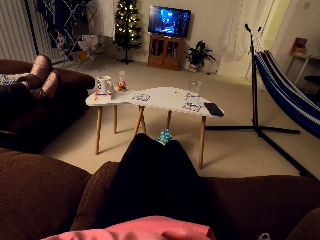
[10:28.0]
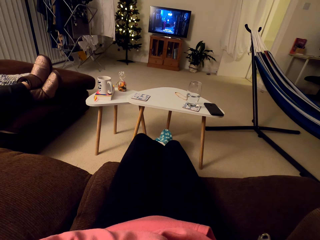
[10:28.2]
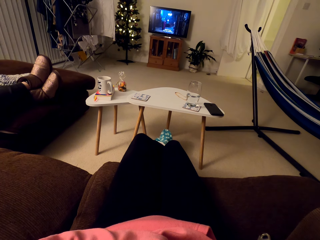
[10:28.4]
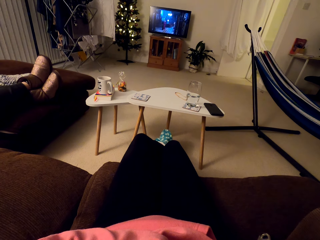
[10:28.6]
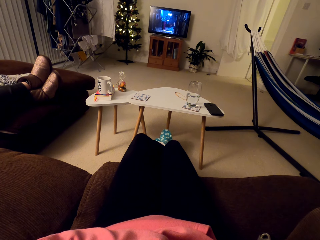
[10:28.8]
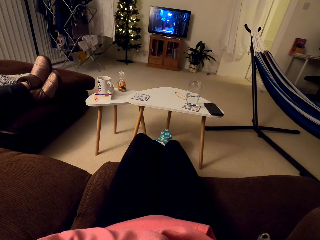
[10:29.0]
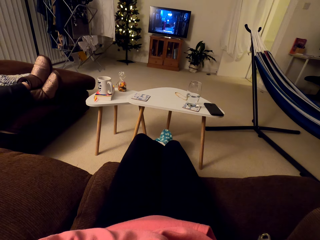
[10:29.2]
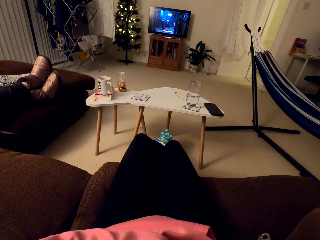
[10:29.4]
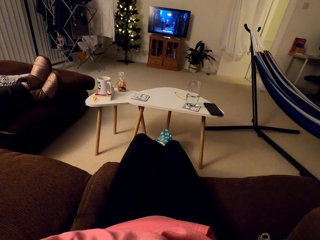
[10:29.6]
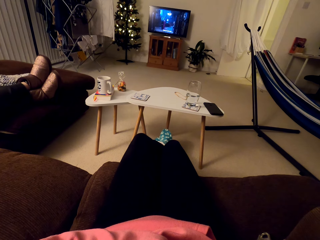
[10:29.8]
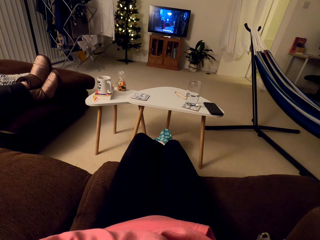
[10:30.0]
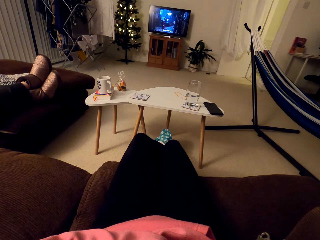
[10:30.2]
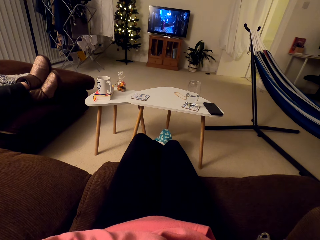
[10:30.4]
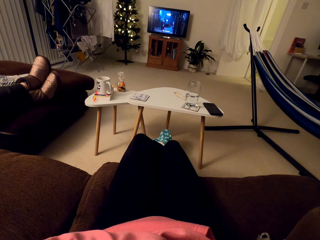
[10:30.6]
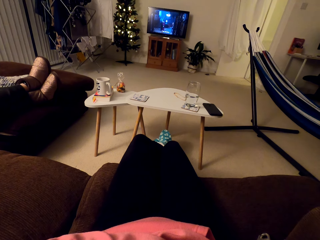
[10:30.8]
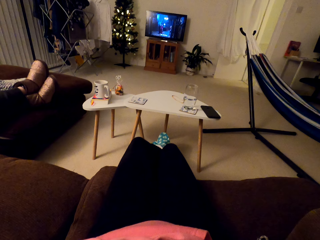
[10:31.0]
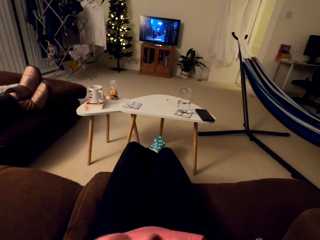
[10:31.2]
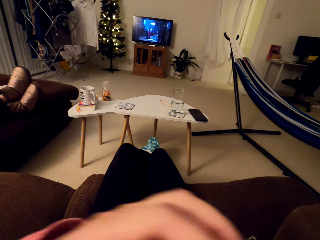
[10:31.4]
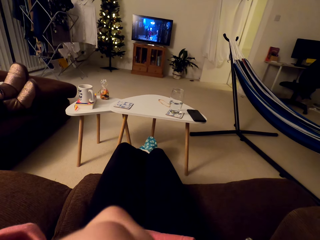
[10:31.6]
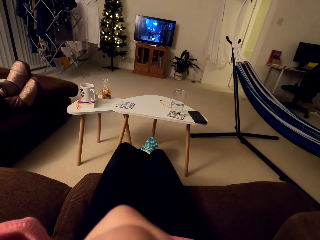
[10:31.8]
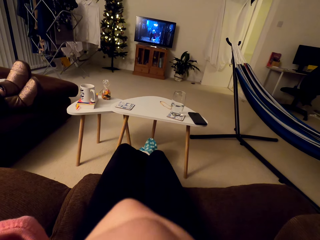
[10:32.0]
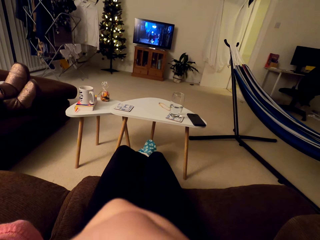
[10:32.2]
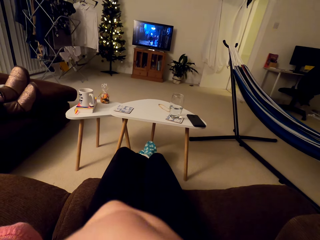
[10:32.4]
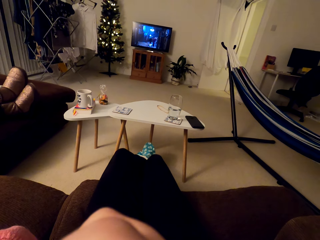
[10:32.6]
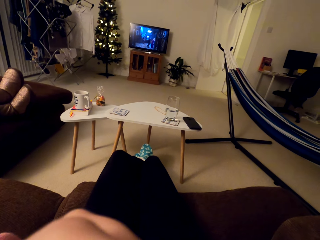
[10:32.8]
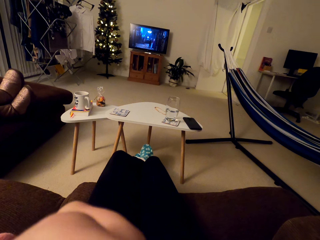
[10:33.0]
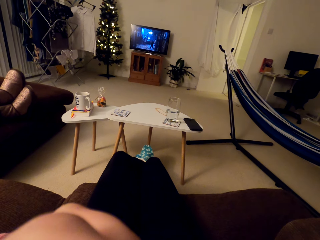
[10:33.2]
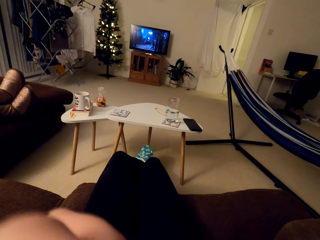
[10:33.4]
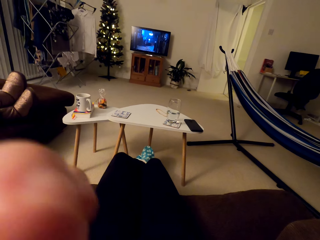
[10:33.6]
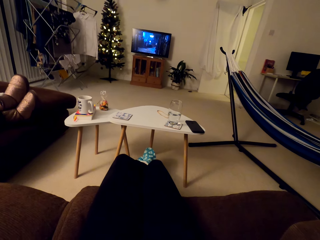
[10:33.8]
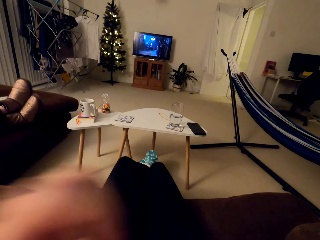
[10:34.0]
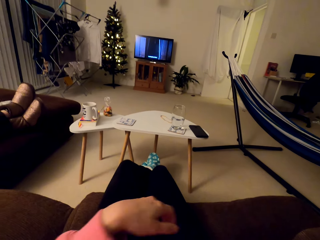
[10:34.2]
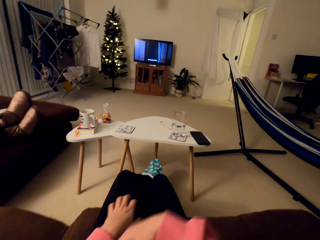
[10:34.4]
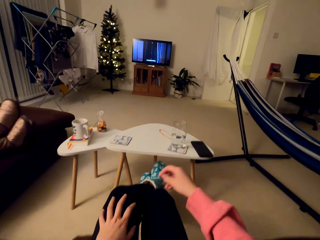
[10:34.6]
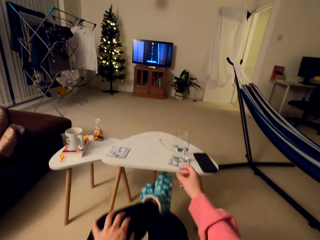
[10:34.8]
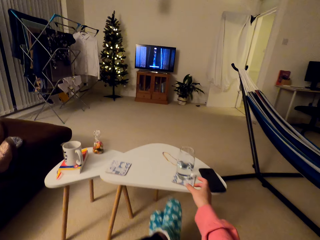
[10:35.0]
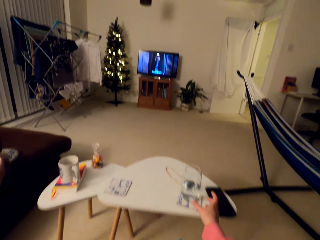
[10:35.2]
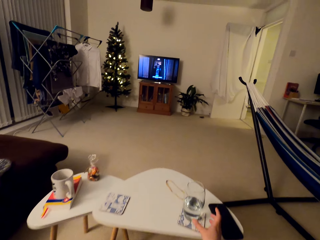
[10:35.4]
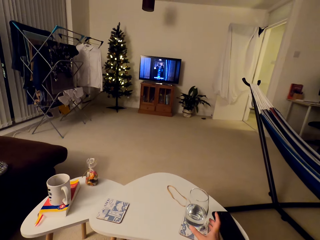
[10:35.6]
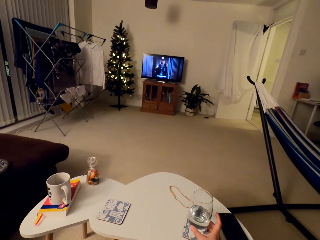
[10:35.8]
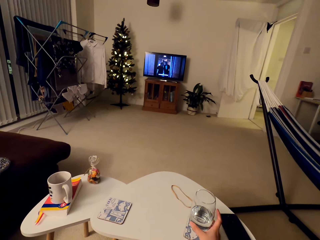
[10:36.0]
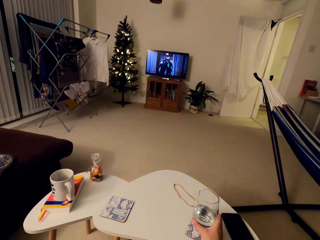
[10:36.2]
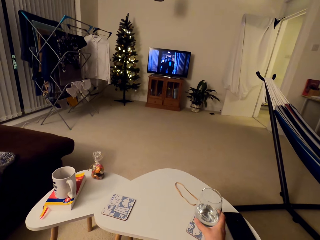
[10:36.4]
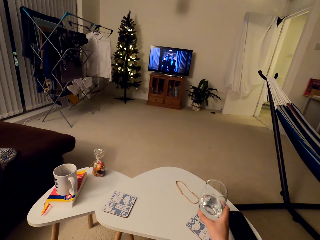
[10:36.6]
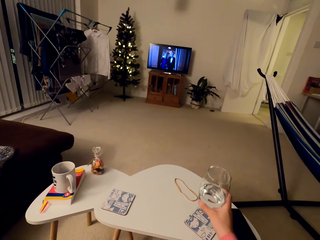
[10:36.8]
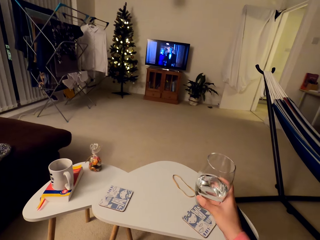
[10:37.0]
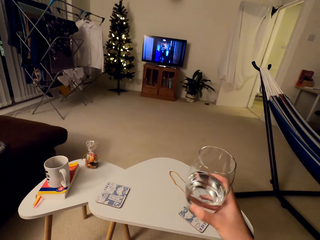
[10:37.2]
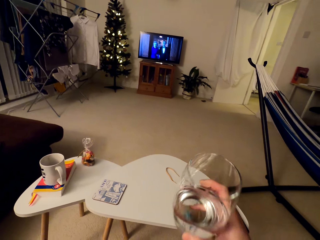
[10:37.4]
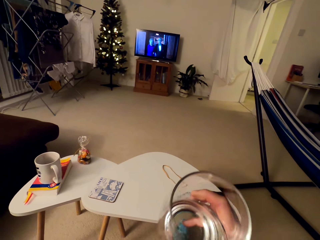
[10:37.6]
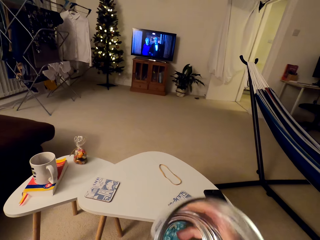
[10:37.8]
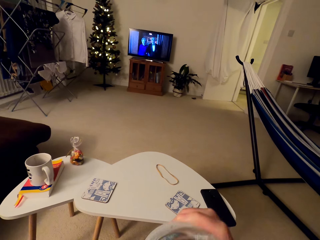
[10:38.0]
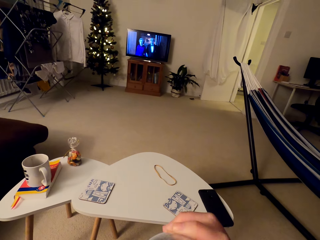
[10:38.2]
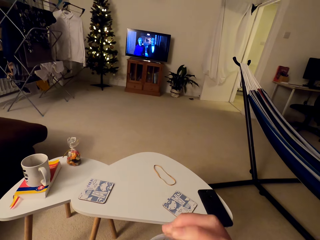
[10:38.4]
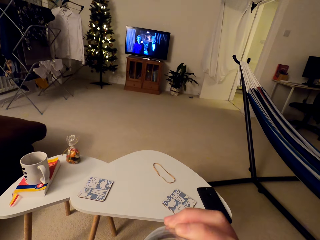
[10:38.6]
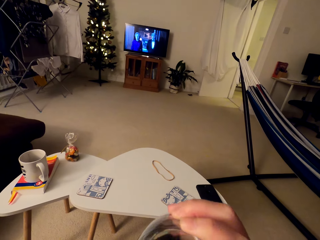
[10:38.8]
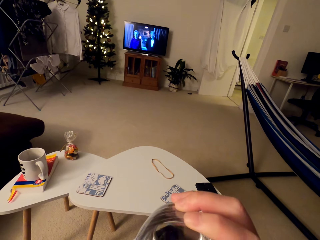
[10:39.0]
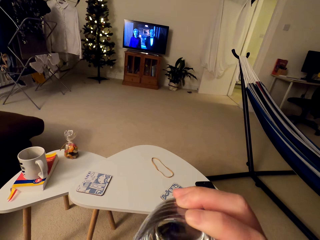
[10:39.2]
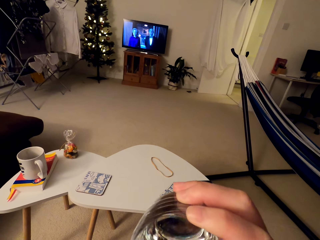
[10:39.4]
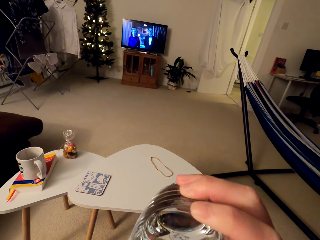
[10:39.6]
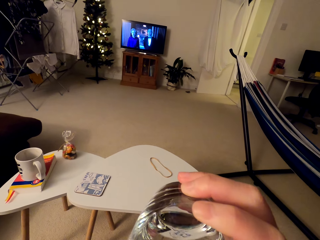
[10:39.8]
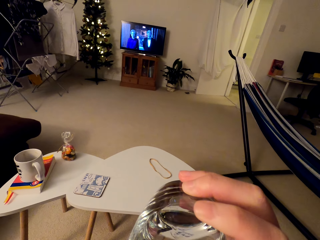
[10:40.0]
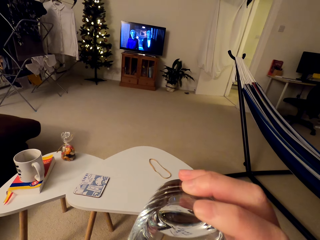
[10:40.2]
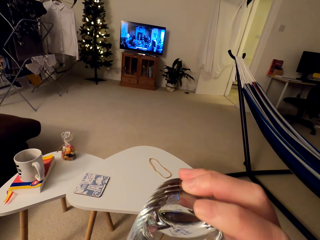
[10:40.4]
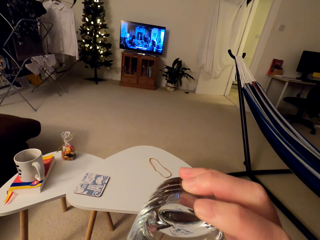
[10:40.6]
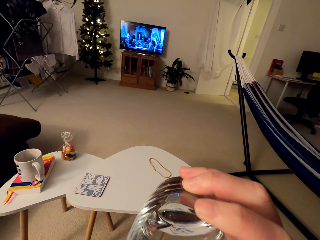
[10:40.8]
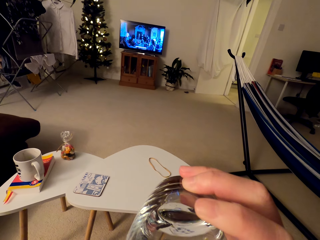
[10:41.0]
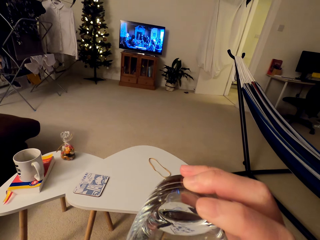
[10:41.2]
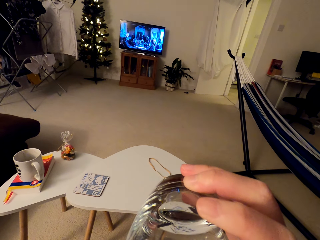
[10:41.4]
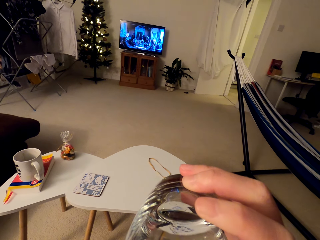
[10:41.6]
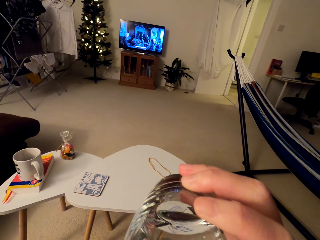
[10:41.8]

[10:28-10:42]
The camera wearer watches TV. They adjust the camera. They pick a glass of water from the table. They drink water.

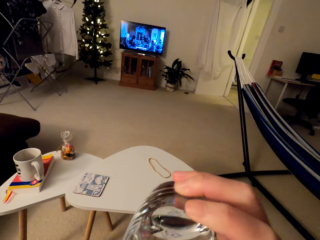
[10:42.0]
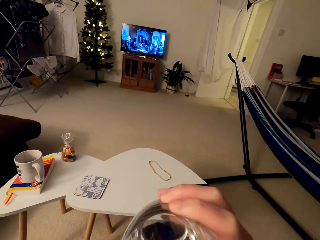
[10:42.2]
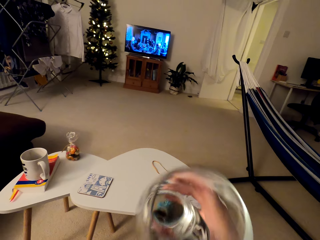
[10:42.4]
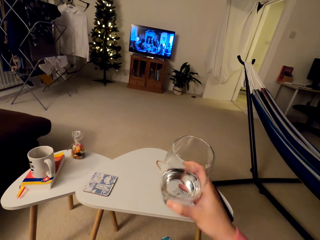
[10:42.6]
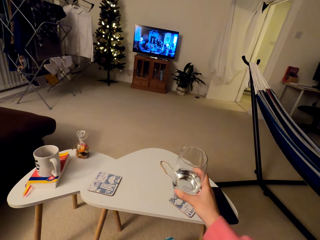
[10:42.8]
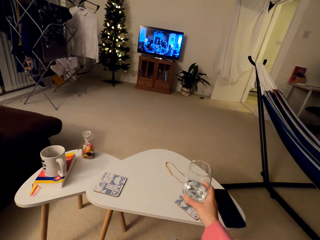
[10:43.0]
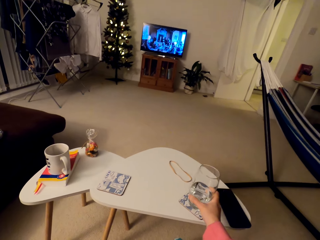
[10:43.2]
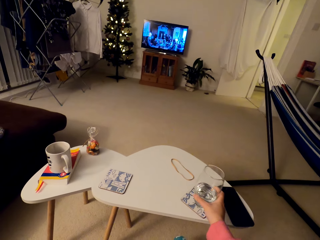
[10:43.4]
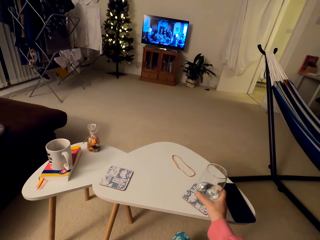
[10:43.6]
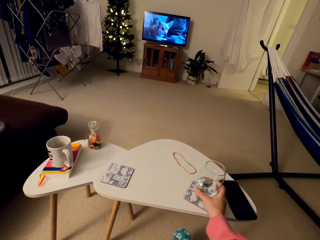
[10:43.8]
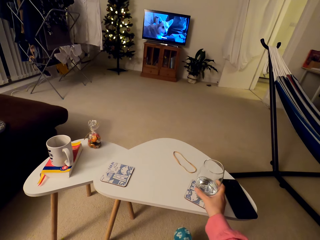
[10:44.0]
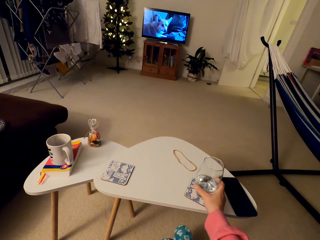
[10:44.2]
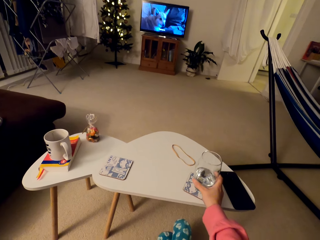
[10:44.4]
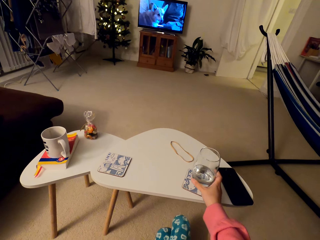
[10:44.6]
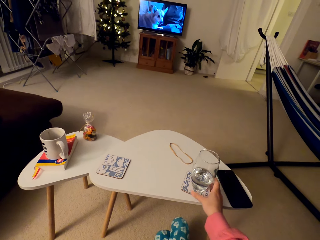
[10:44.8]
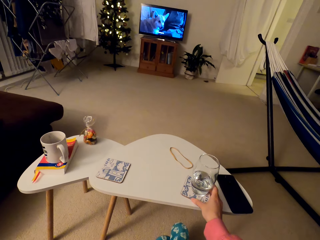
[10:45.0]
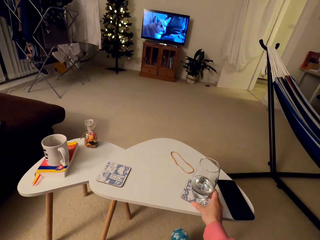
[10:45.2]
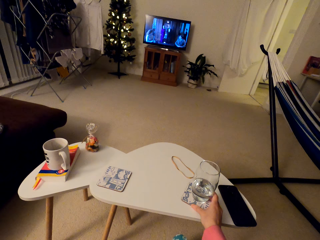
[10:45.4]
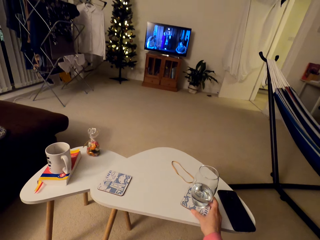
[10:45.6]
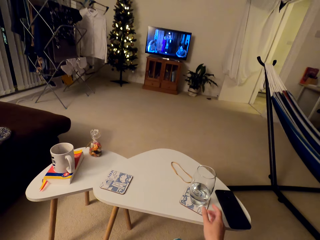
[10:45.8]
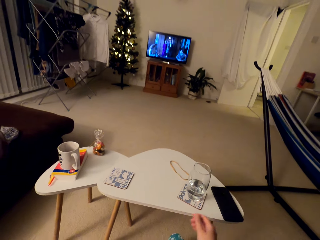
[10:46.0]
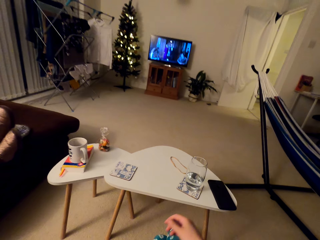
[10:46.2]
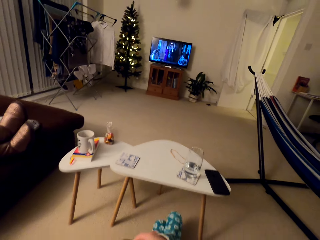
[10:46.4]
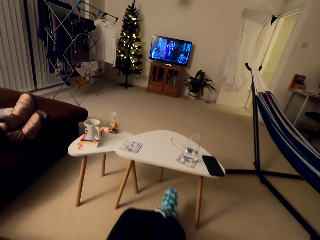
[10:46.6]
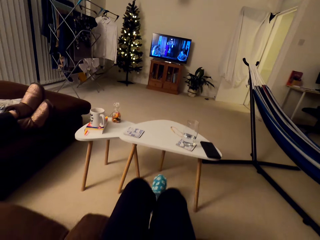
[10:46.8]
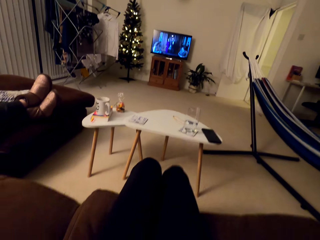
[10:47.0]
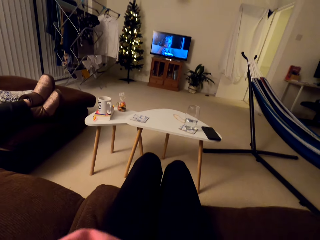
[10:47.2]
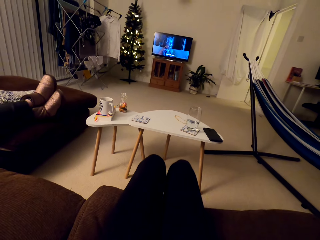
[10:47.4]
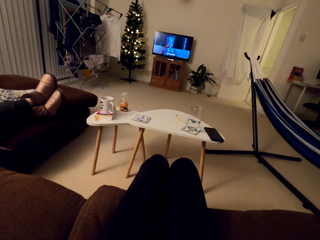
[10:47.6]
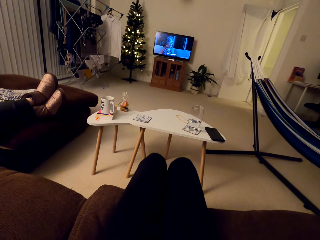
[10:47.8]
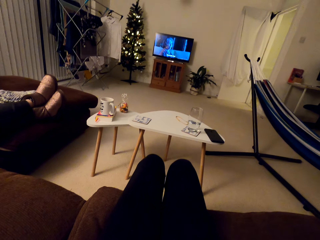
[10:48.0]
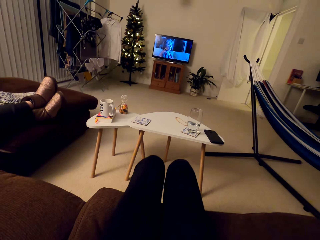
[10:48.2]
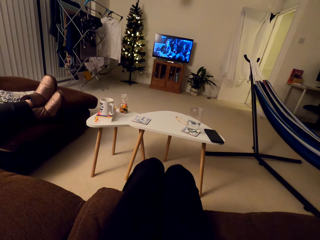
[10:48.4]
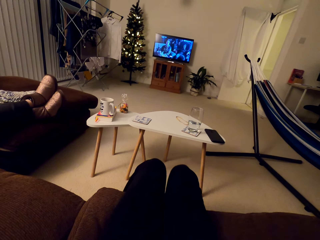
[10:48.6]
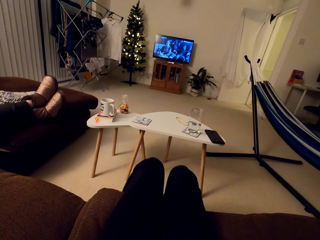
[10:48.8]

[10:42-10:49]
The camera wearer places the glass of water on the table. They watch TV.
